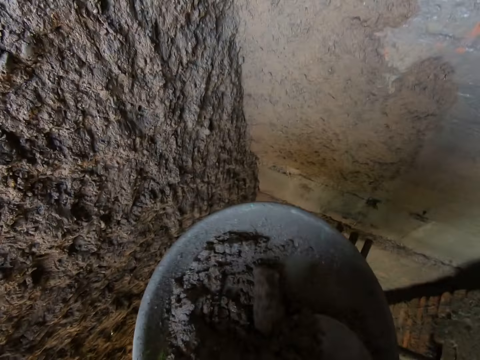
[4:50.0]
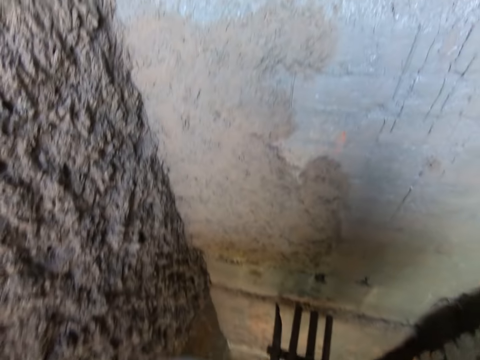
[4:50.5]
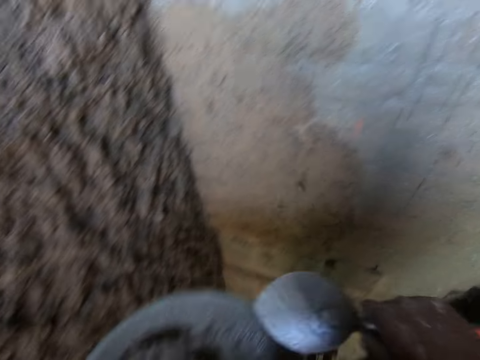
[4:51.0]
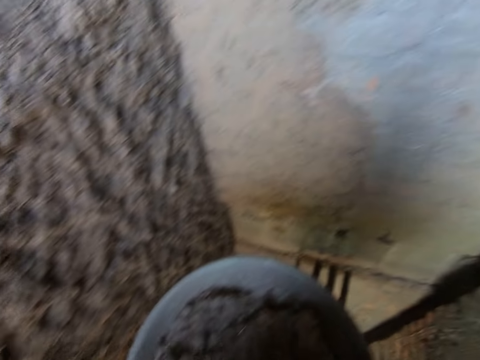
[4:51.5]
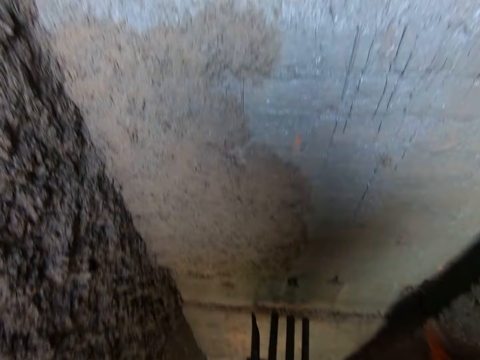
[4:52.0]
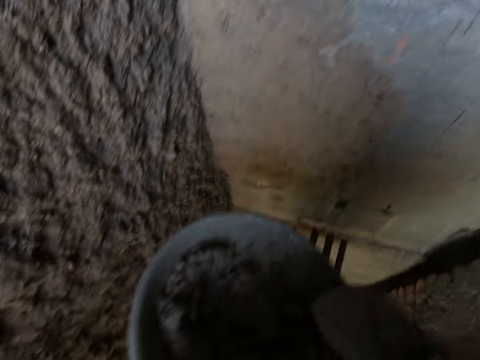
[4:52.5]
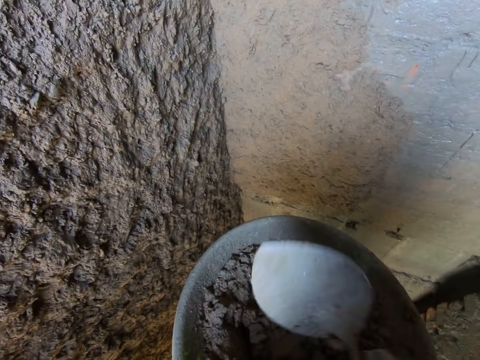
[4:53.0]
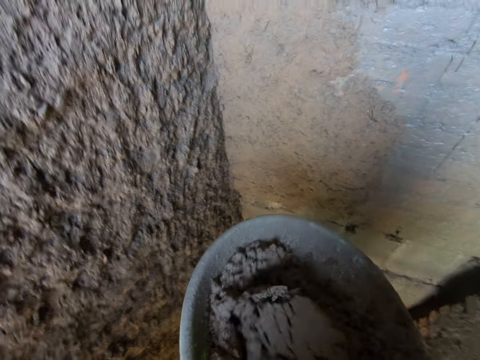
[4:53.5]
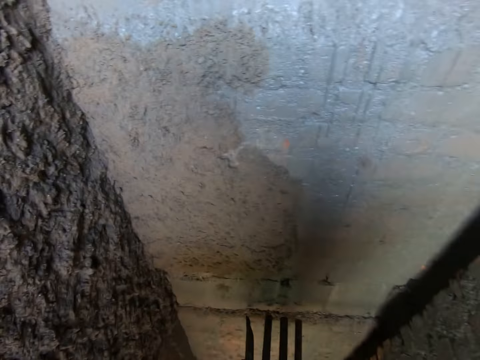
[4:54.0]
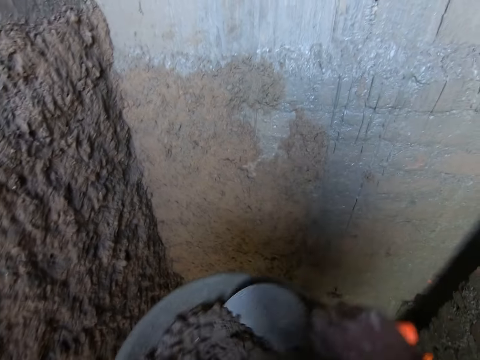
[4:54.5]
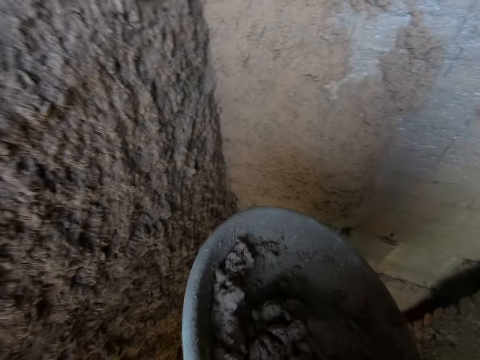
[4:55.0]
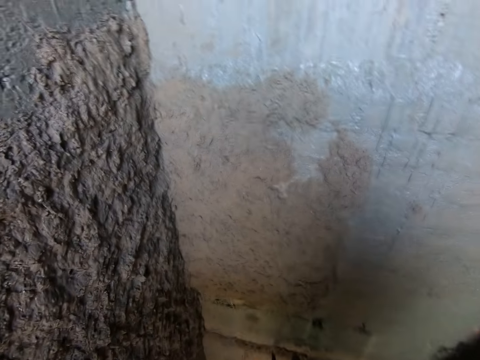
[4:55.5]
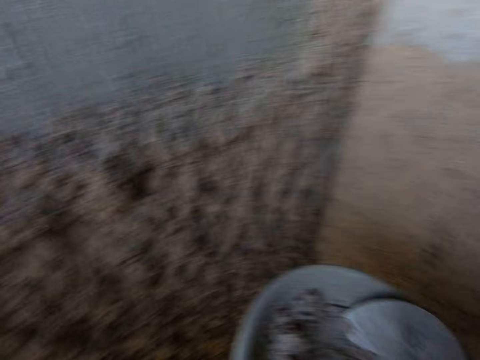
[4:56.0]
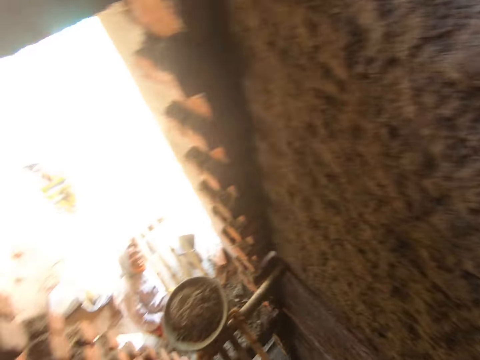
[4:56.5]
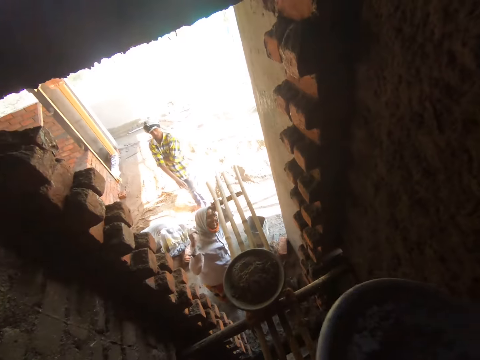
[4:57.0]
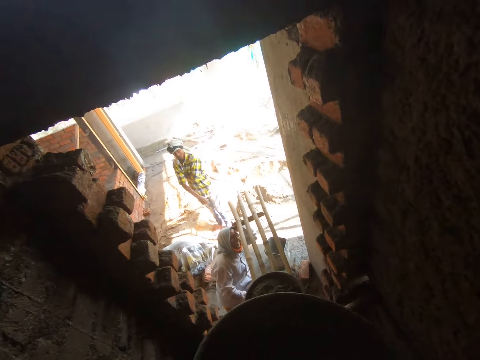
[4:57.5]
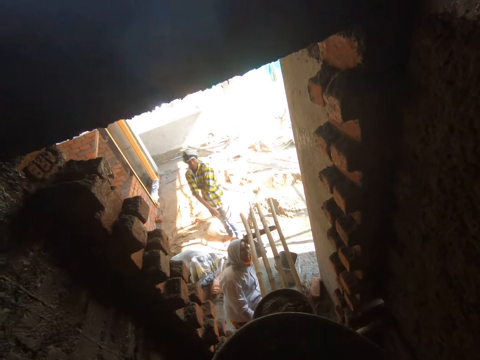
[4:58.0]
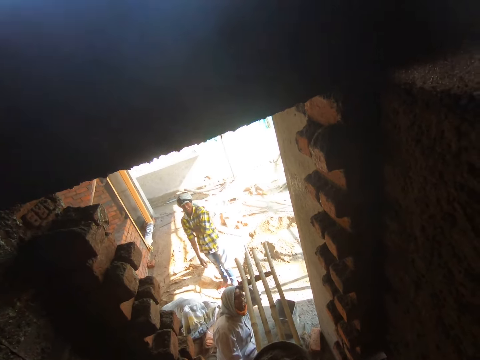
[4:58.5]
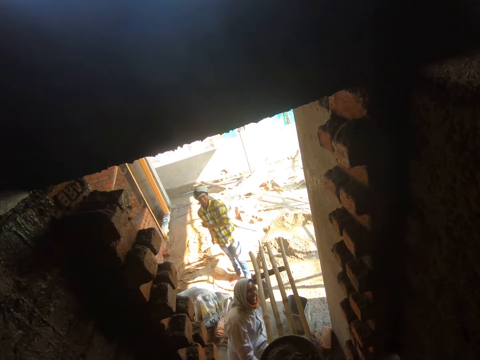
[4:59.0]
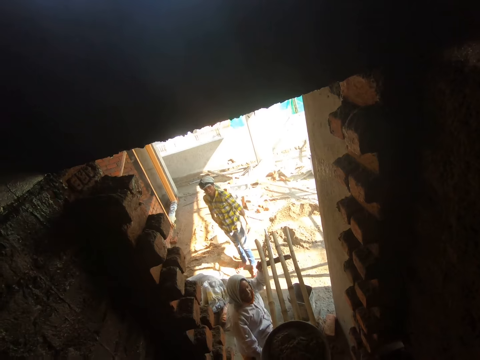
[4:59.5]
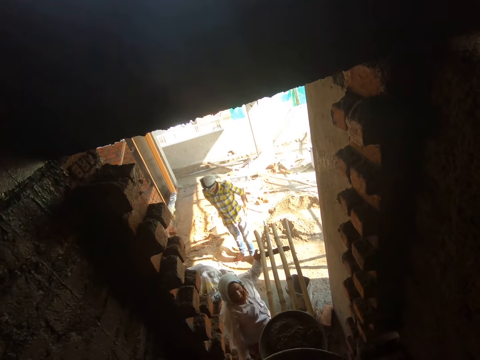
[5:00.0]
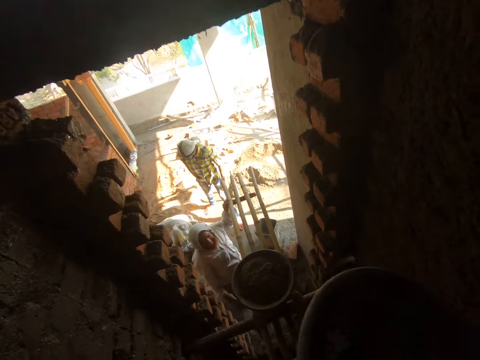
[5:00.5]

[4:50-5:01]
The camera wearer scoops cement mortar from the pan with the trowel in his right hand. He splatters the cement mortar on the wall with the trowel in his right hand. He scoops cement mortar from the pan with the trowel in his right hand. He splatters the cement mortar on the wall with the trowel in his right hand. He mixes cement mortar in the pan with the trowel in his right hand. He scoops cement mortar from the pan with the trowel in his right hand. He splatters the cement mortar on the wall with the trowel in his right hand. He scoops cement mortar from the pan with the trowel in his right hand. He splatters the cement mortar on the wall with the trowel in his right hand. He scoops cement mortar from the pan with the trowel in his right hand.

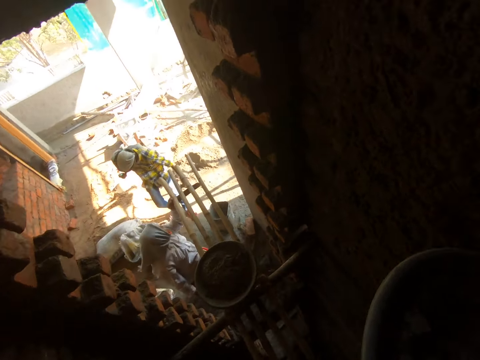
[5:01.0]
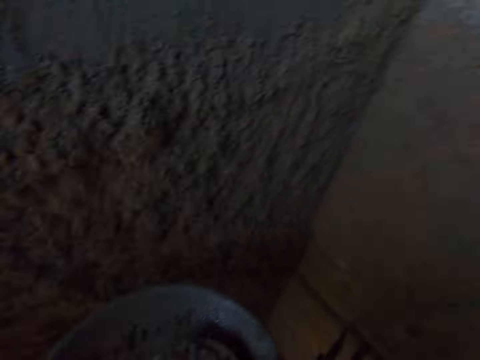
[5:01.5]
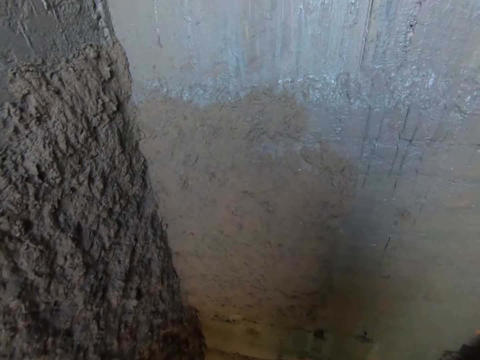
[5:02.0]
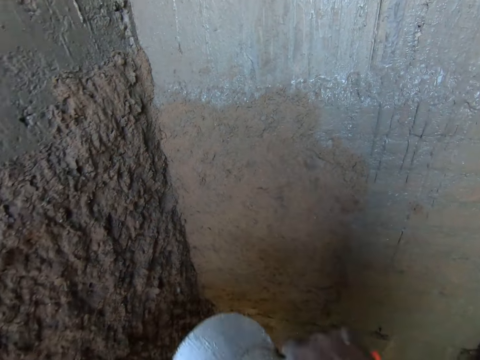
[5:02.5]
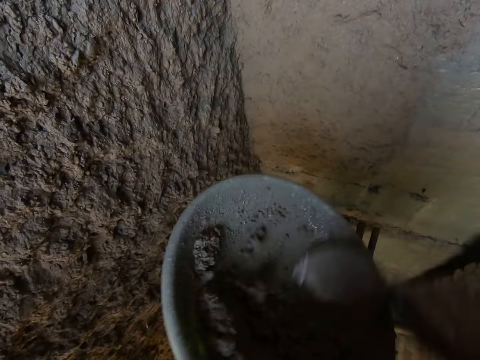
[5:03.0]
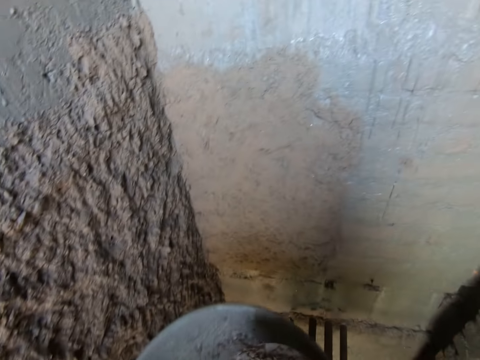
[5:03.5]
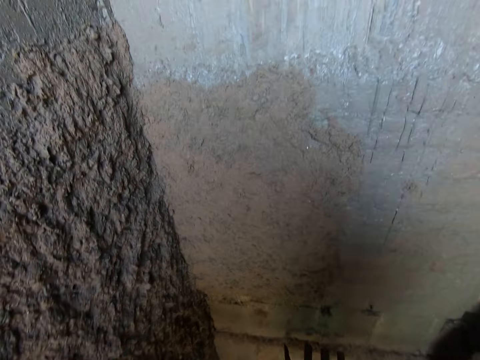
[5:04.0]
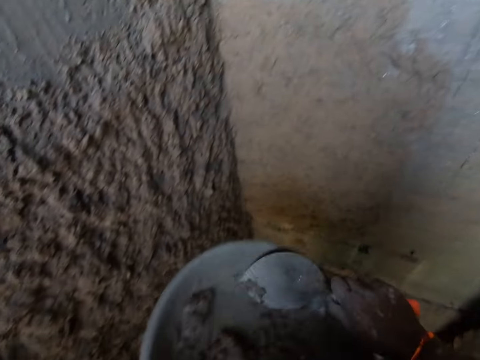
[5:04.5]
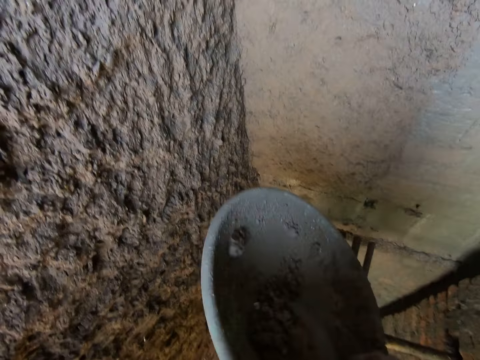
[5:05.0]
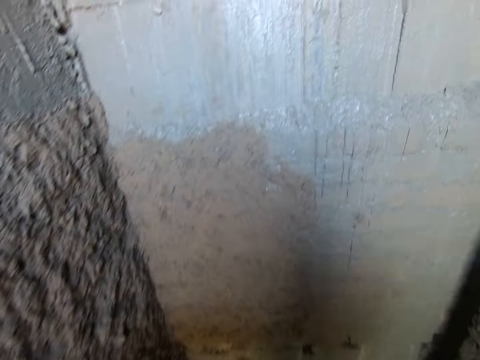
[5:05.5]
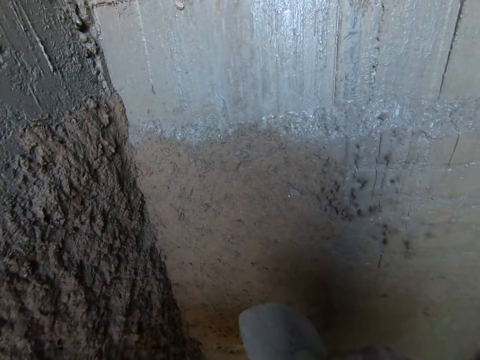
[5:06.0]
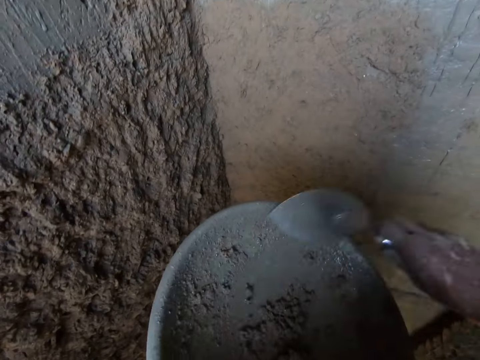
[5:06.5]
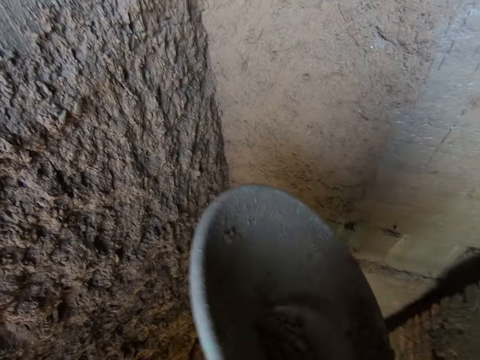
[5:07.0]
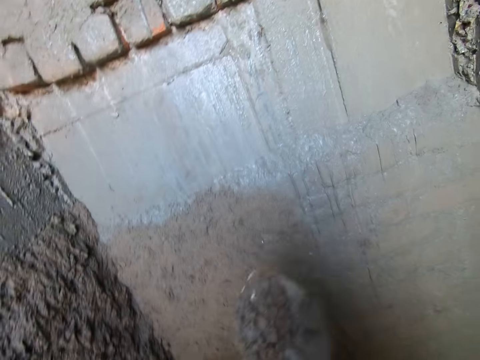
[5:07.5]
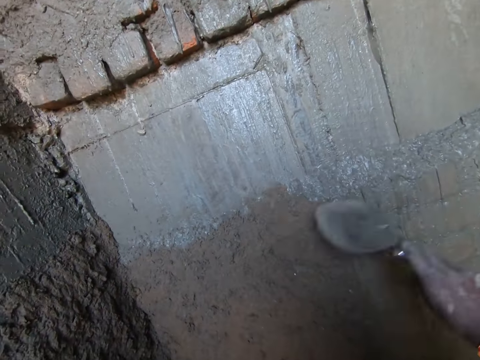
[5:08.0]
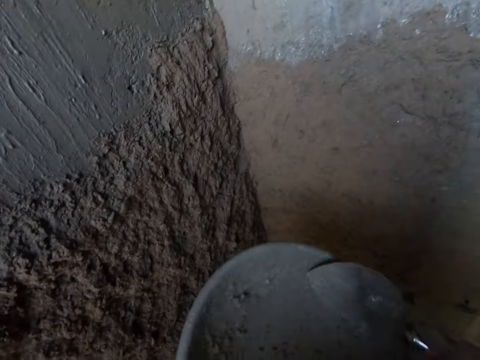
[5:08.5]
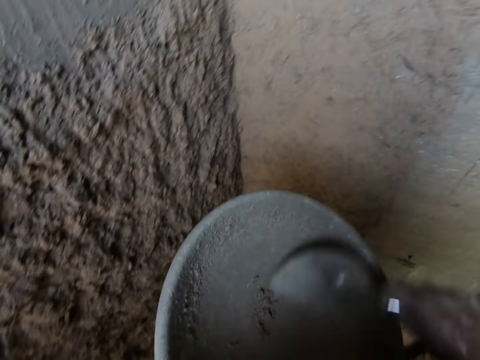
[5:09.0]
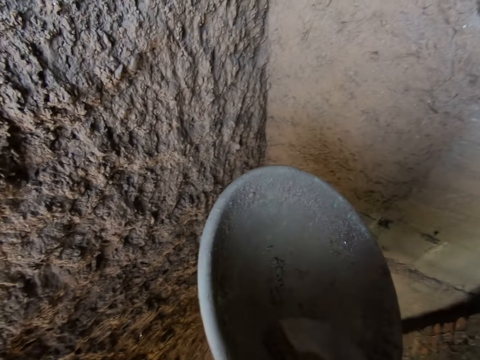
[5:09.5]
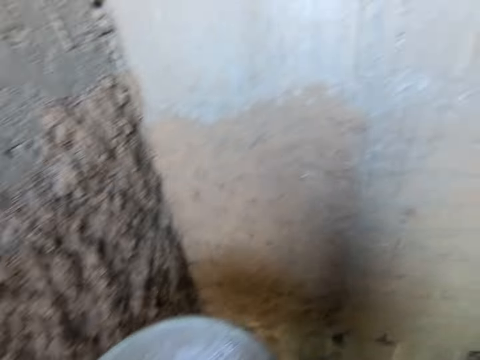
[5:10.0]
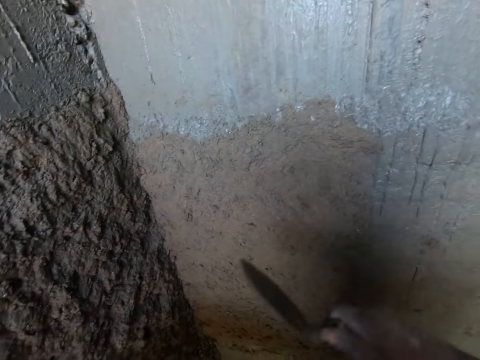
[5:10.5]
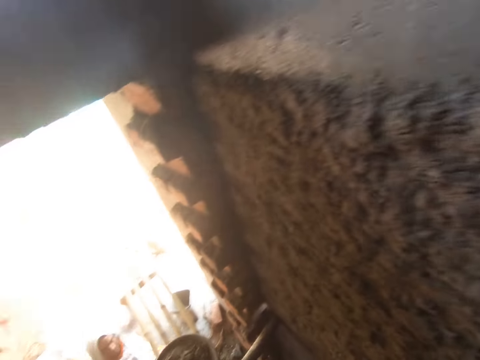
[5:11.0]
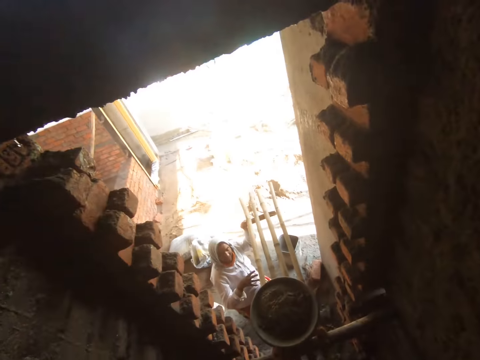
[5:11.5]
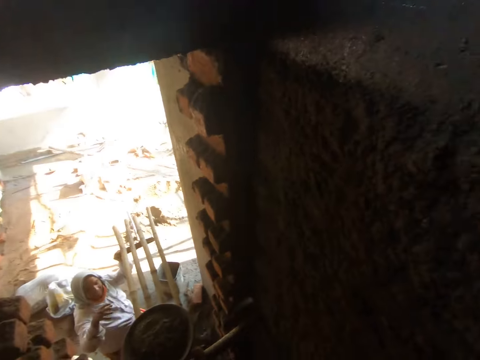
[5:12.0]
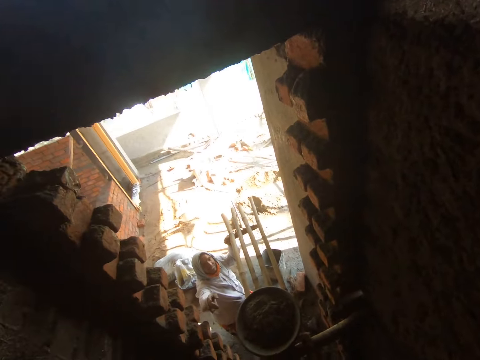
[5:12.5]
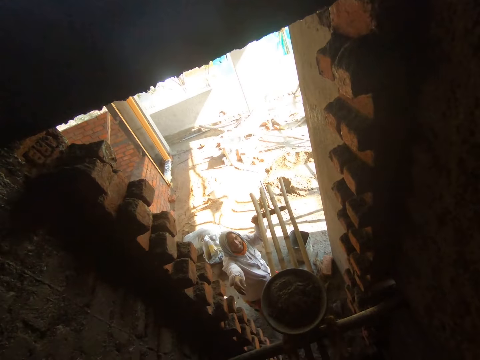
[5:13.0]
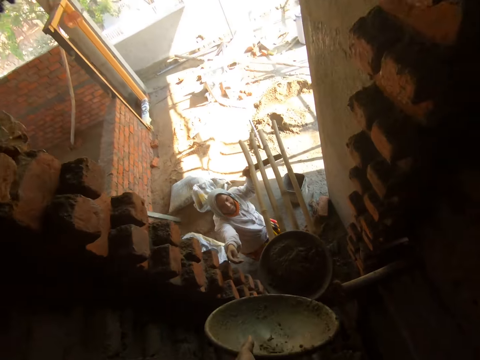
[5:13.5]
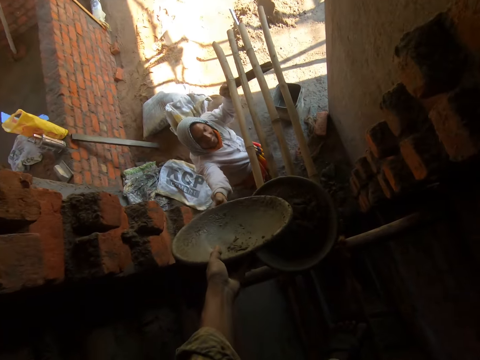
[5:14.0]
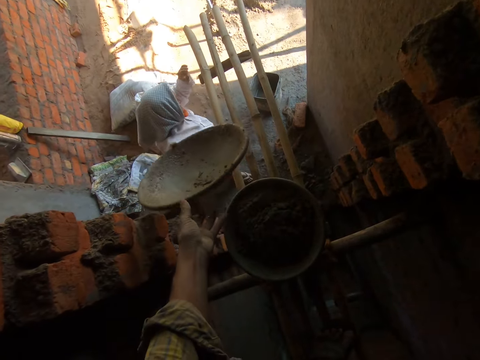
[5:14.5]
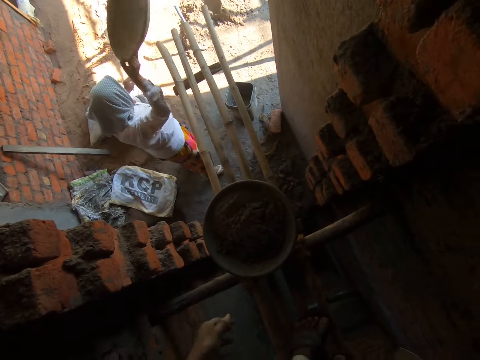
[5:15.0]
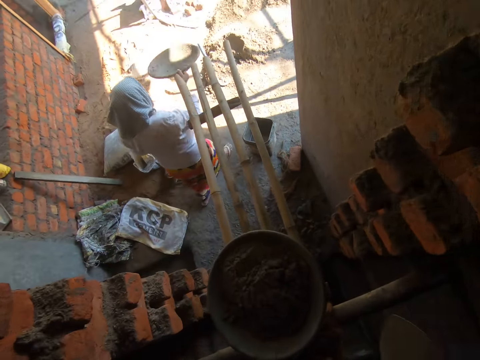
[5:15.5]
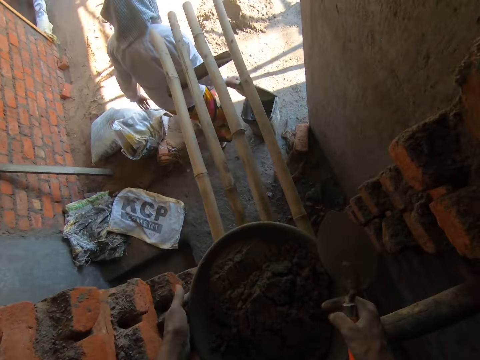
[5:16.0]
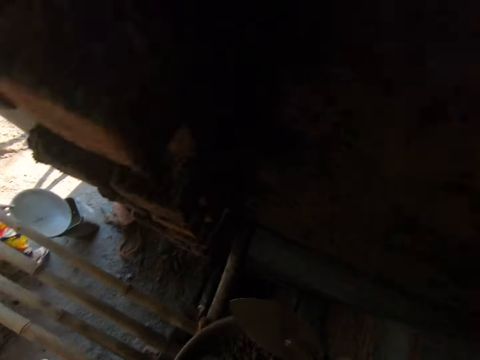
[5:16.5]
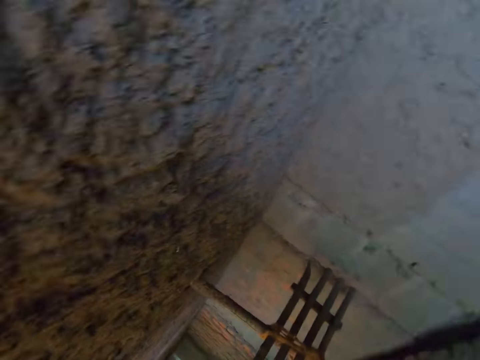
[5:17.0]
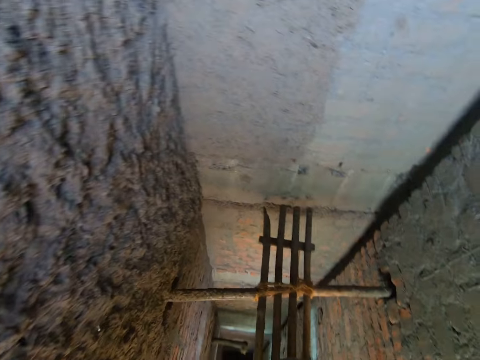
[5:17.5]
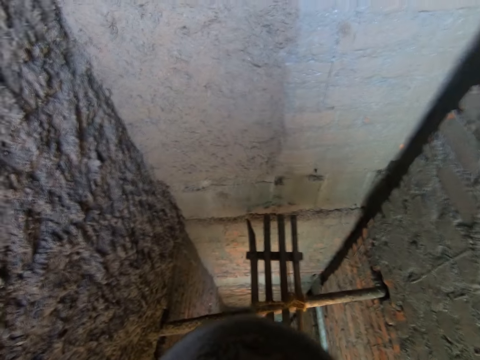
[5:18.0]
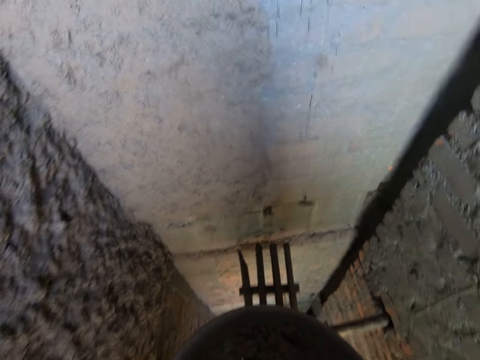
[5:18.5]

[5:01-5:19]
The camera wearer splatters the cement mortar on the wall with the trowel in his right hand. He scrapes cement mortar in the pan with the trowel in his right hand. He scoops cement mortar from the pan with the trowel in his right hand. He splatters the cement mortar on the wall with the trowel in his right hand. He scoops cement mortar from the pan with the trowel in his right hand. He splatters the cement mortar on the wall with the trowel in his right hand. He scrapes cement mortar in the pan with the trowel in his right hand. He scoops cement mortar from the pan with the trowel in his right hand. He splatters the cement mortar on the wall with the trowel in his right hand. He scrapes cement mortar in the pan with the trowel in his right hand. He scoops cement mortar from the pan with the trowel in his right hand. He splatters the cement mortar on the wall with the trowel in his right hand. He interacts with a woman in the construction site. He stretches the pan to the woman with his left hand. The woman takes the pan from the camera wearer's left hand with her right hand. The camera wearer picks the pan from the bamboo sticks with both hands.
